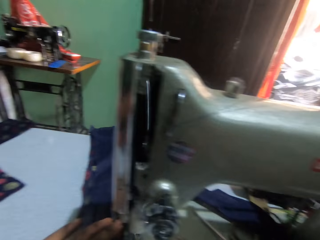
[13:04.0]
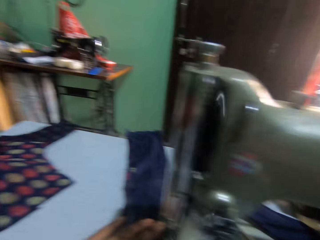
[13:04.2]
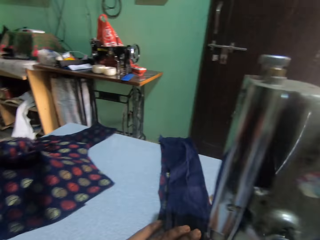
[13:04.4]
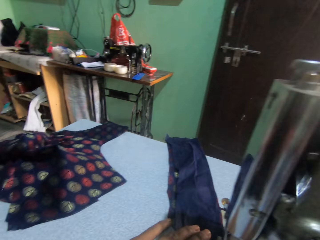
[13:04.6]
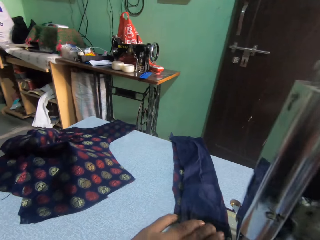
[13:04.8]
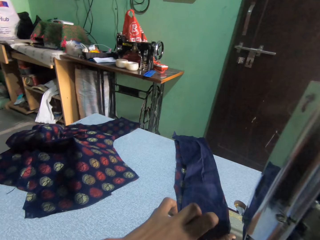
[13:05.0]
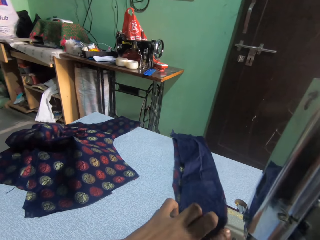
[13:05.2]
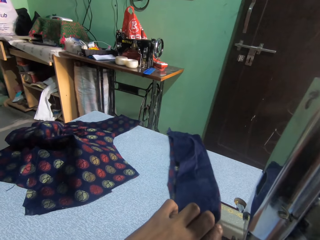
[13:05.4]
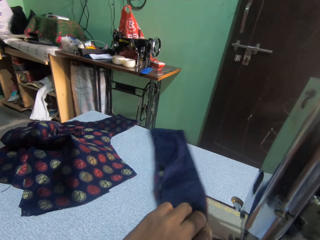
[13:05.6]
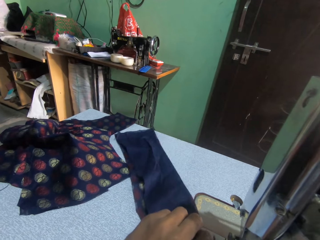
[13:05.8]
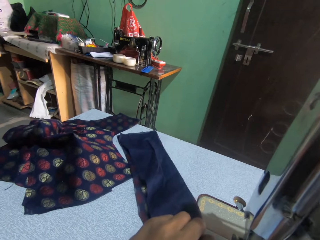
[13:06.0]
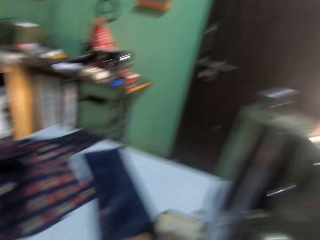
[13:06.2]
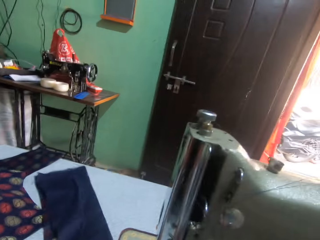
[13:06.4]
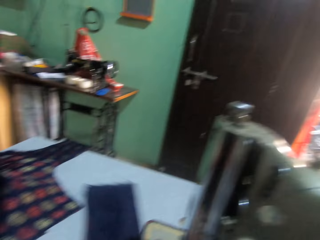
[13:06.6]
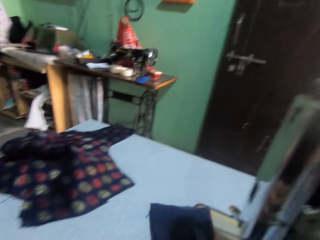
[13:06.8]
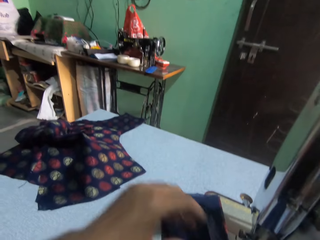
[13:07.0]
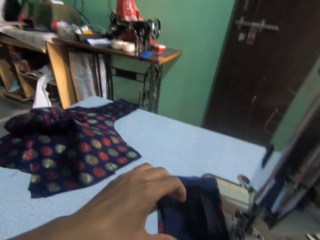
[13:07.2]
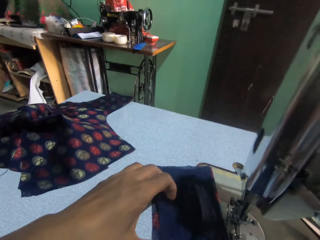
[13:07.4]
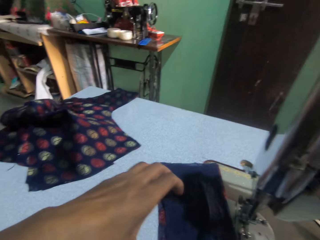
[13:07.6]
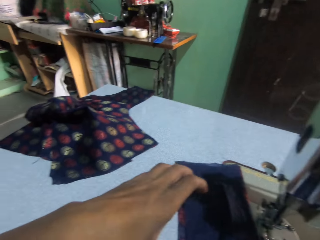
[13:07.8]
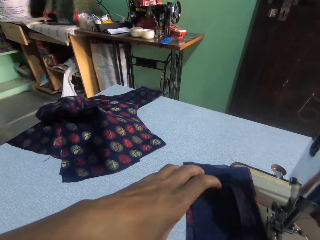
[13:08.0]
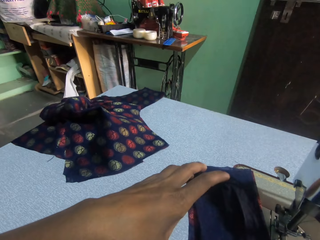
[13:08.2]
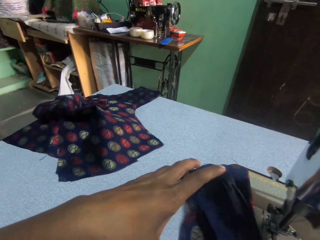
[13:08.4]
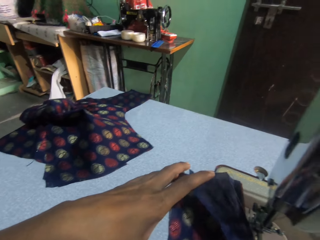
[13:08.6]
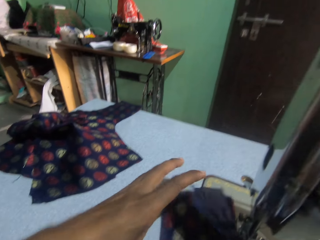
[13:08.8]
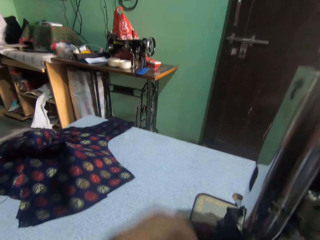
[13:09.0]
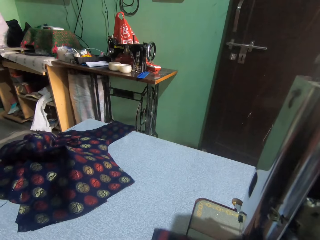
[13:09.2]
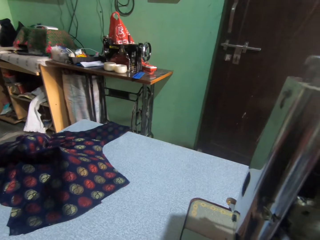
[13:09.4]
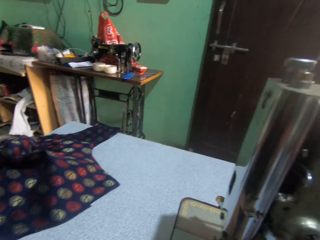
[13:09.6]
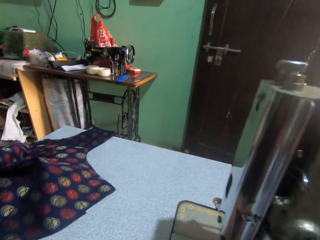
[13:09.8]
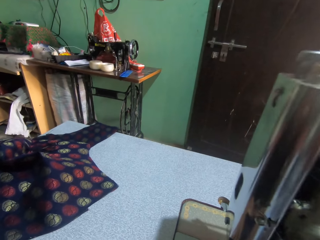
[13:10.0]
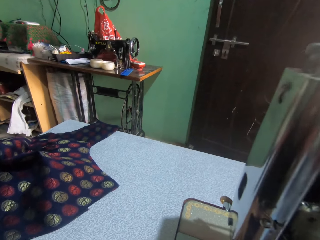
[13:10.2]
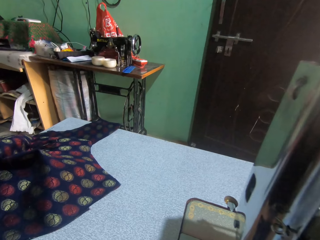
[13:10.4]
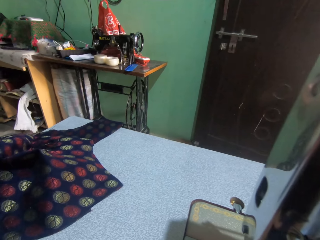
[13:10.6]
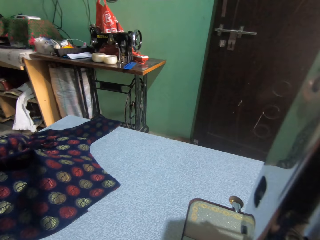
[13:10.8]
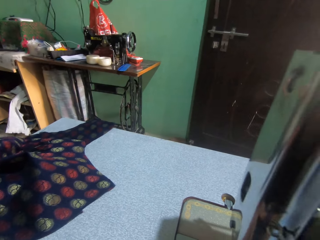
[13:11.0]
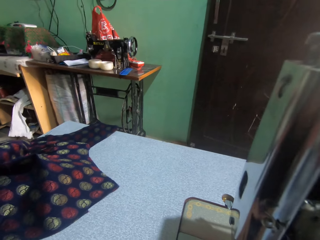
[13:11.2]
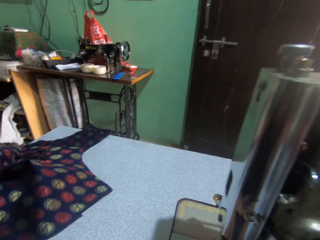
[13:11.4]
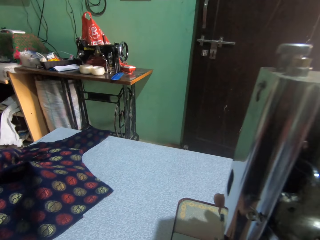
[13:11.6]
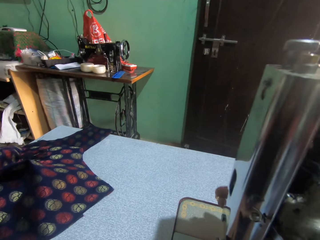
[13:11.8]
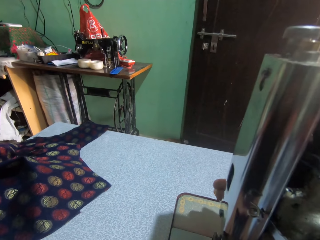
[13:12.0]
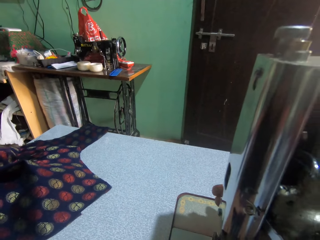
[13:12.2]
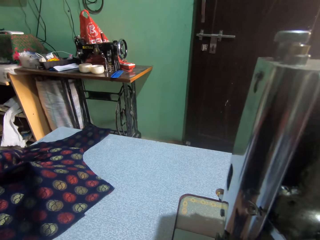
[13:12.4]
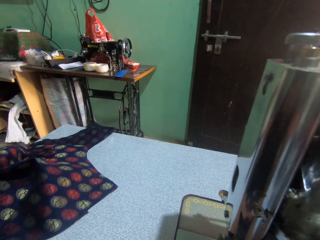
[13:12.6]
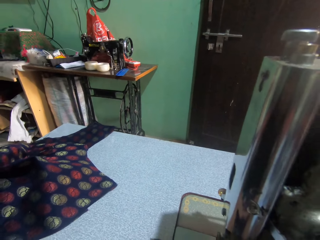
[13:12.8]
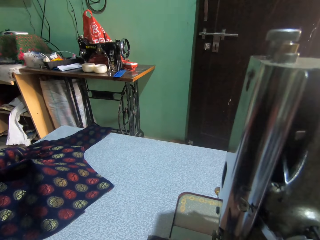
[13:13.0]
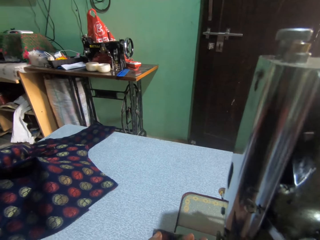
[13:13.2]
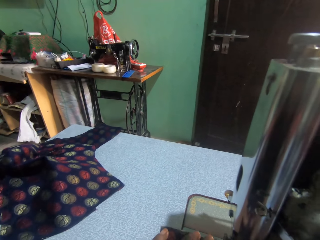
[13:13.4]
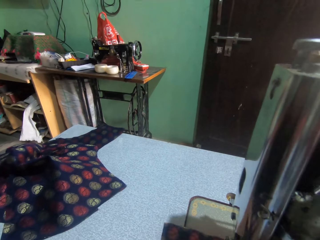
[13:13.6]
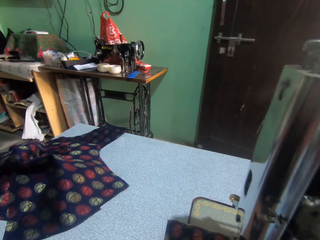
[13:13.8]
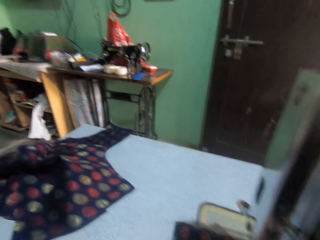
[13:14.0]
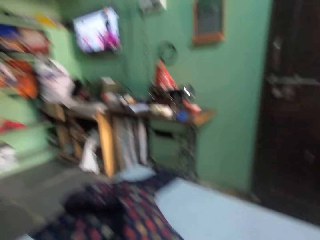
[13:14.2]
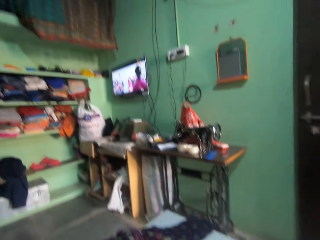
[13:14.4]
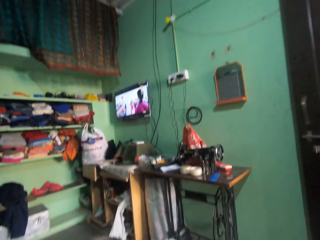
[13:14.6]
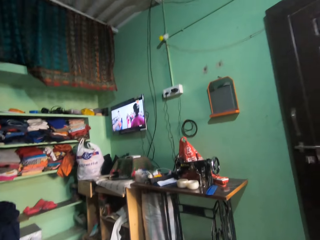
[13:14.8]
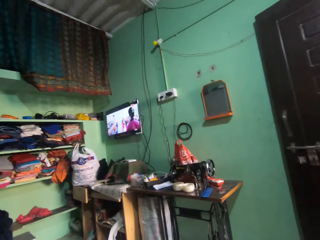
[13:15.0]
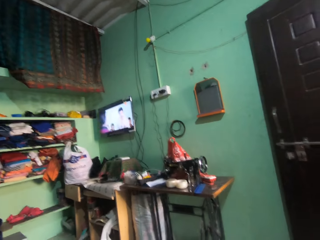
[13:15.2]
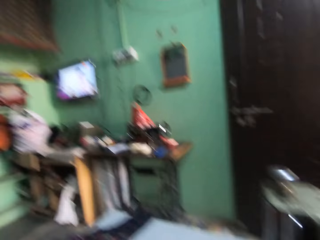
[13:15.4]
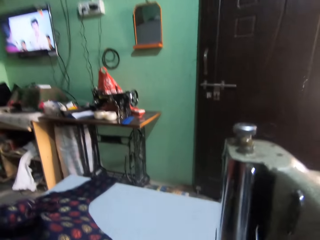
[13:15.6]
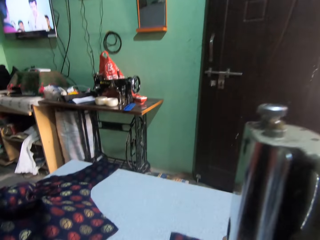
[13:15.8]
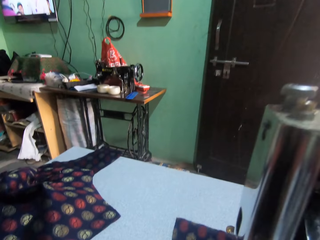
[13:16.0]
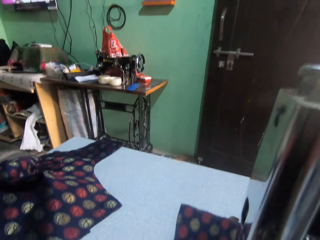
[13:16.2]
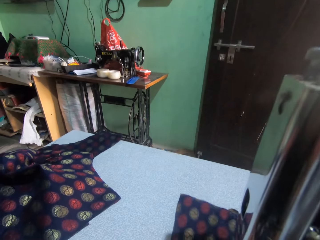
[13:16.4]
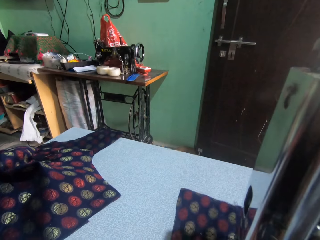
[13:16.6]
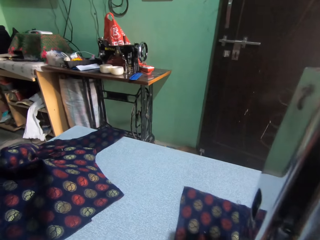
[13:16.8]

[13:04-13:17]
The camera wearer sorts the fabric on the sewing table. They hold a piece of cloth. They adjust the sewing machine. They sew the fabric with the sewing machine.

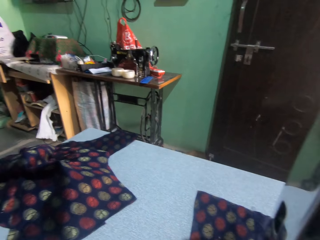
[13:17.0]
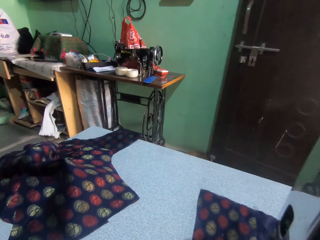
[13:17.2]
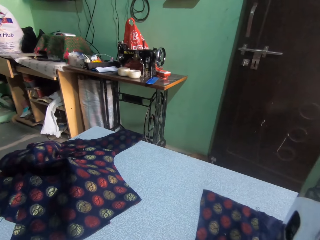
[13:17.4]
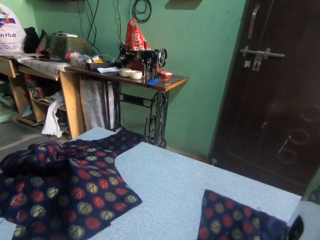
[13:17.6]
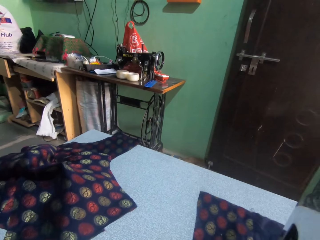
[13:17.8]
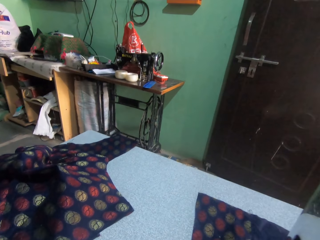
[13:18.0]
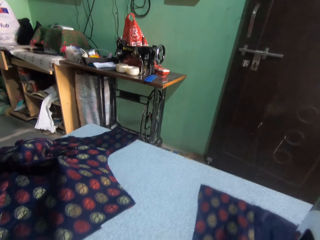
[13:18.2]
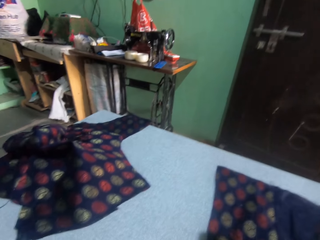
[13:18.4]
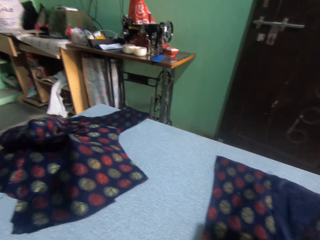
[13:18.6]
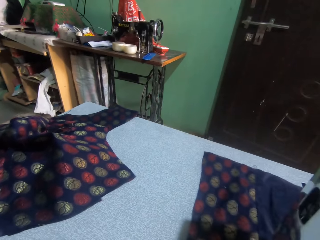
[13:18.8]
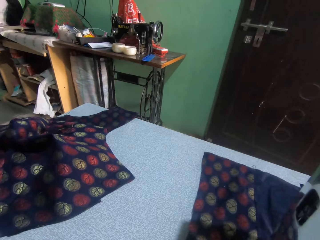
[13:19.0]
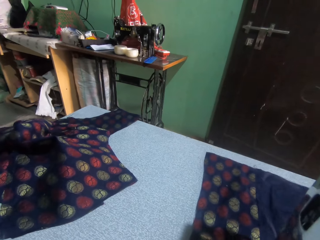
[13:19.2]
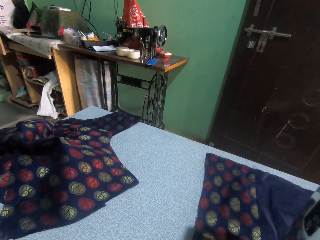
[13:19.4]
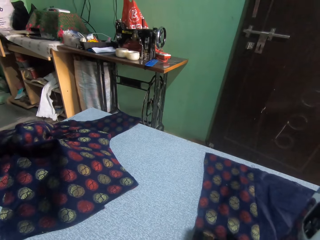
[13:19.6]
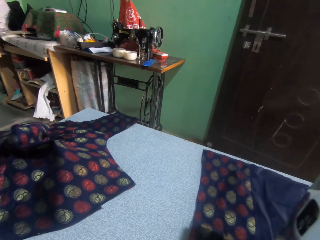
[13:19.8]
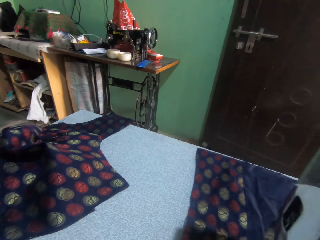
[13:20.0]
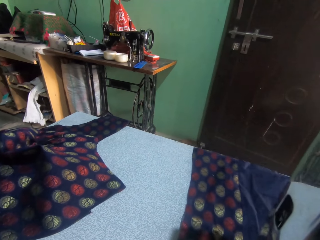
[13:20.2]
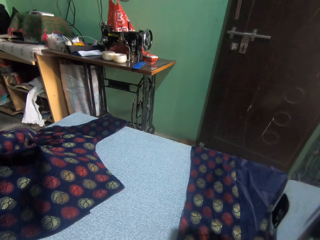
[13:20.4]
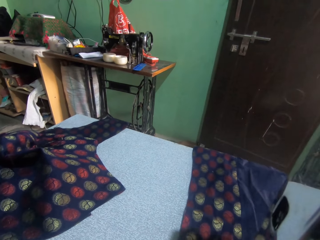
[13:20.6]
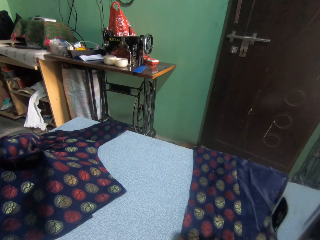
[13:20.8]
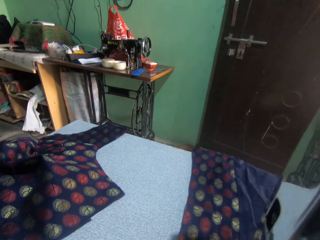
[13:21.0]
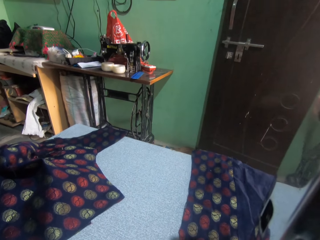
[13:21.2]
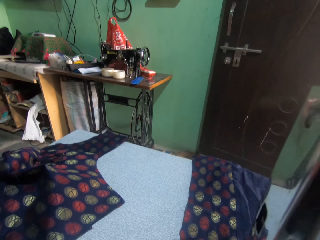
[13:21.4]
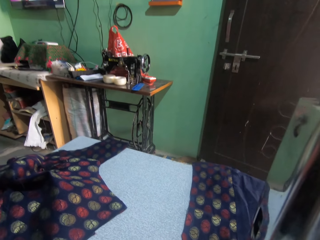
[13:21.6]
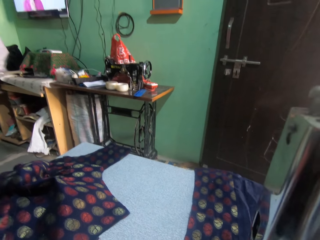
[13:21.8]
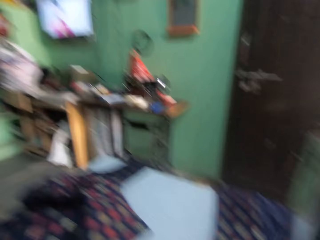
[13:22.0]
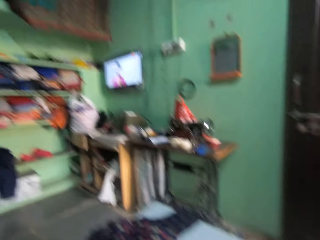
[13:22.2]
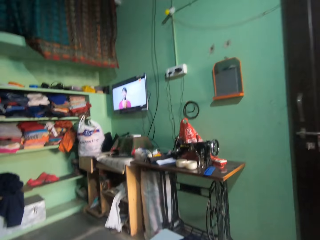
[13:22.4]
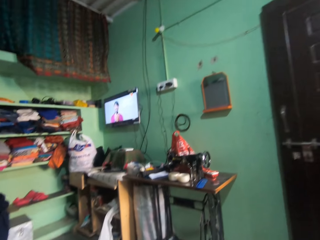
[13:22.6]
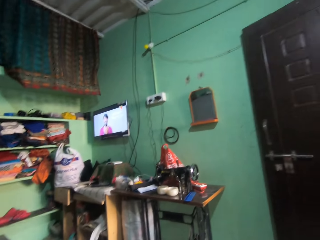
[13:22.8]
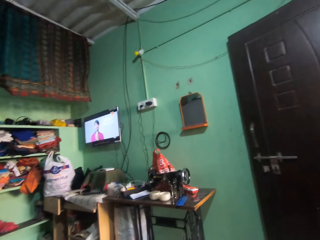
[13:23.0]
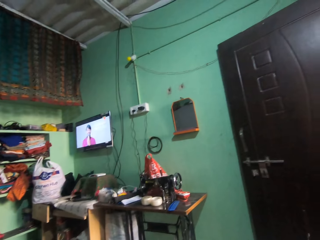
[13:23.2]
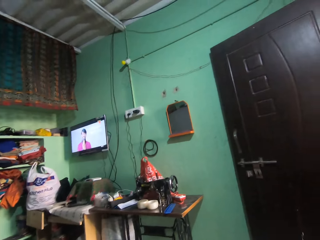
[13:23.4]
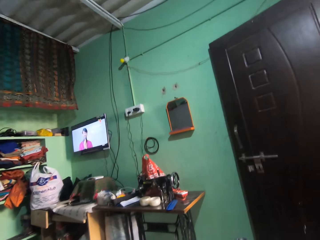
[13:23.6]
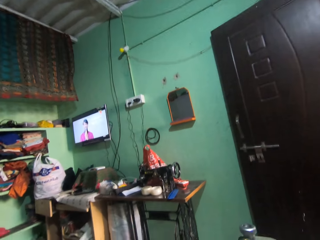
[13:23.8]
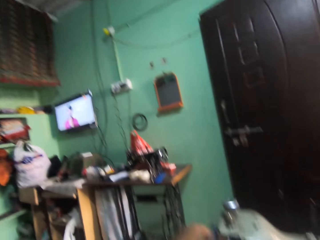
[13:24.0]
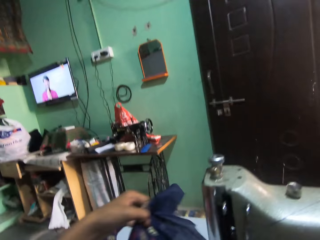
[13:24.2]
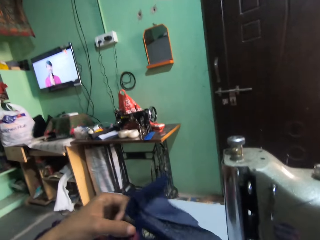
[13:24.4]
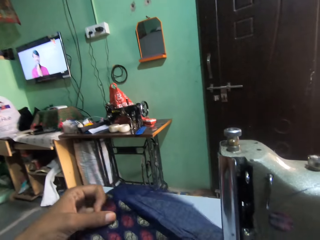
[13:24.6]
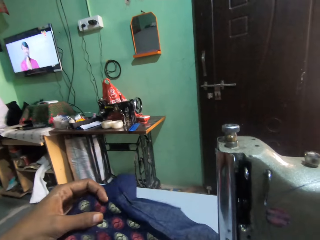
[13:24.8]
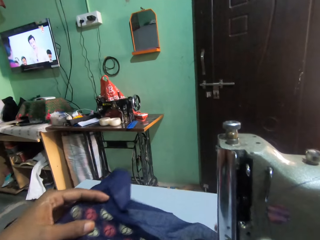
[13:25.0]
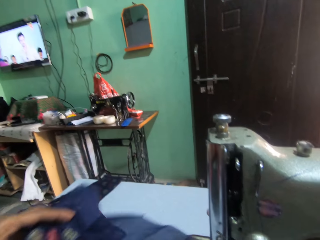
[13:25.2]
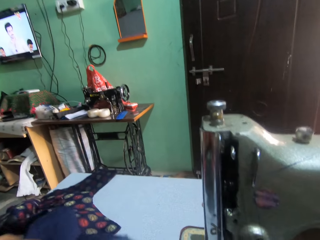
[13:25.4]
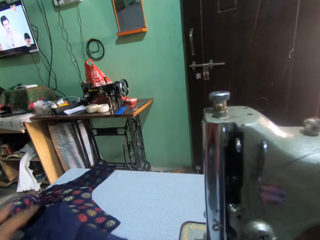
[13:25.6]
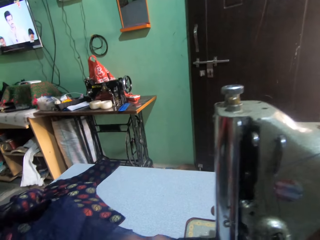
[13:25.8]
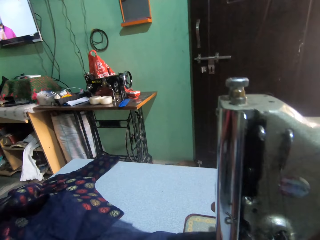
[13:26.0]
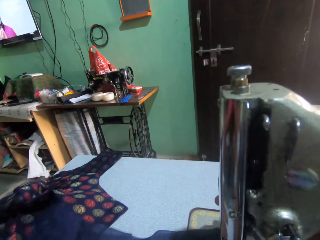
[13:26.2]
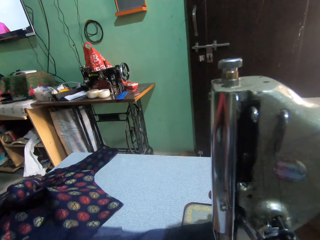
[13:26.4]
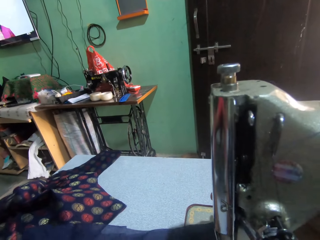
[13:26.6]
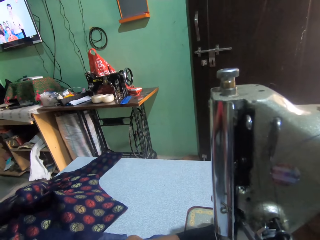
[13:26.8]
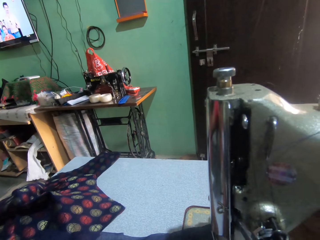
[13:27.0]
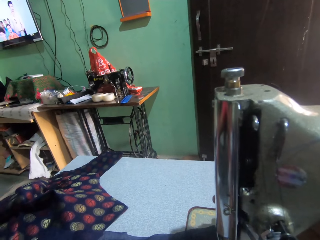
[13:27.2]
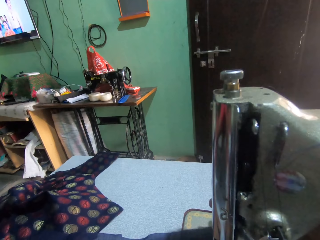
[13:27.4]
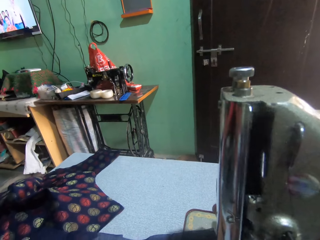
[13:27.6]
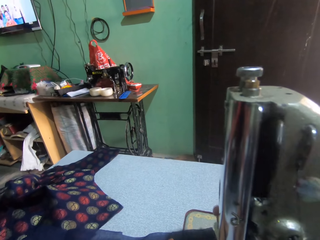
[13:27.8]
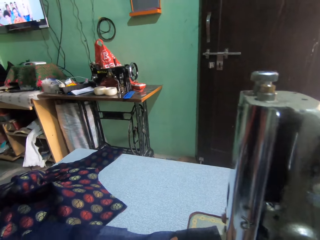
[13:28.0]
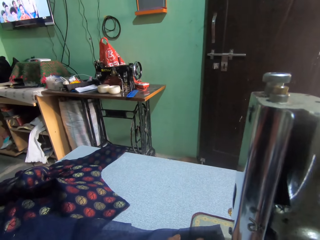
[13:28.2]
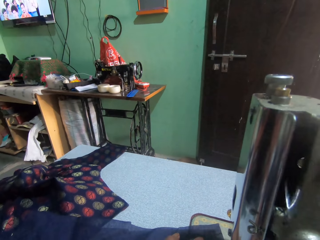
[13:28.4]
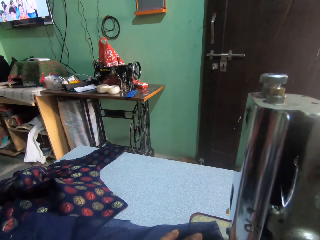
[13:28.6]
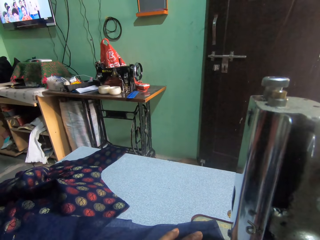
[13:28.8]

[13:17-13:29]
The camera wearer moves the fabric from the sewing machine. They interact with a man. They adjust the fabric. They sew the fabric with the sewing machine.
